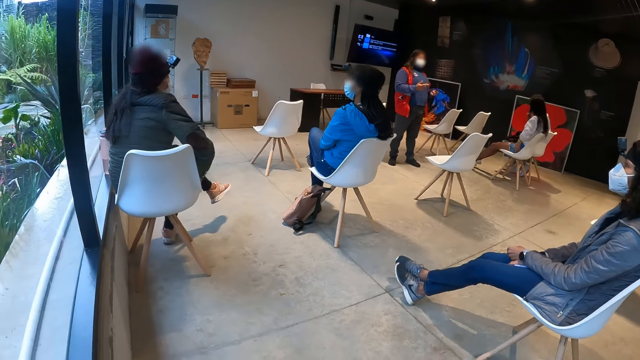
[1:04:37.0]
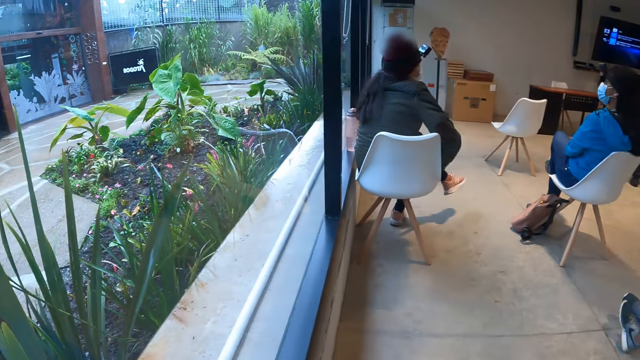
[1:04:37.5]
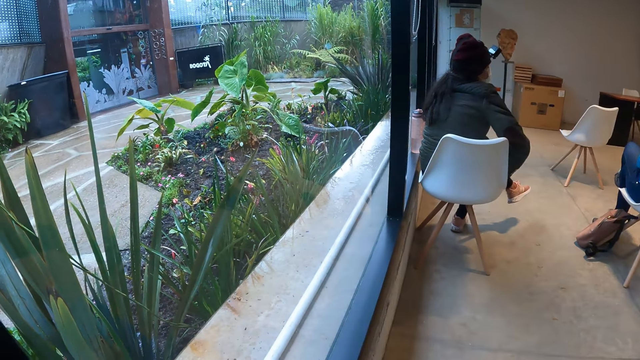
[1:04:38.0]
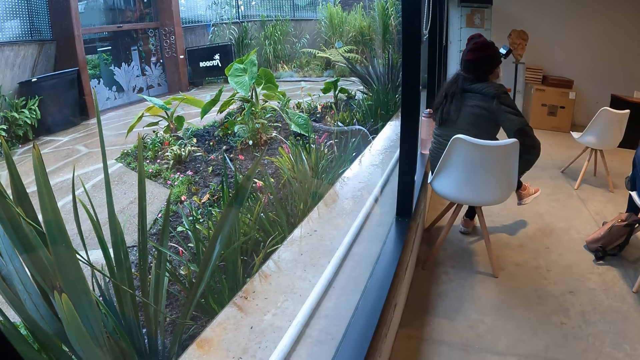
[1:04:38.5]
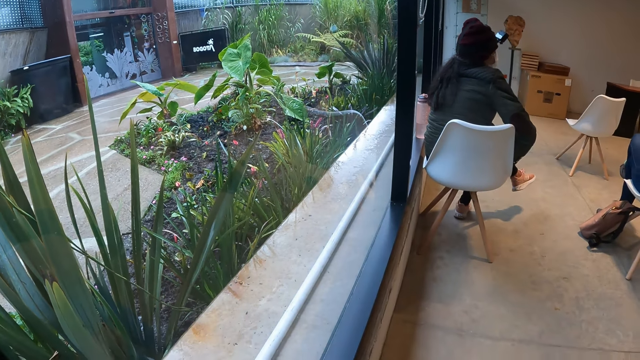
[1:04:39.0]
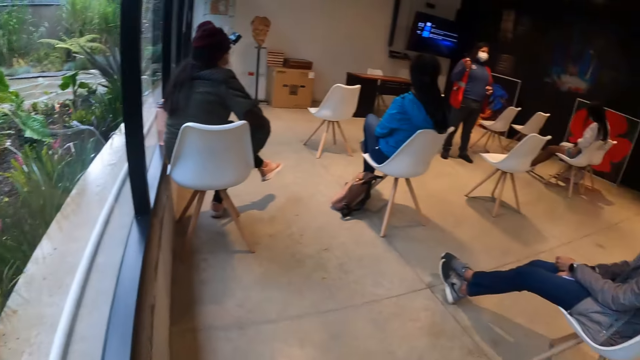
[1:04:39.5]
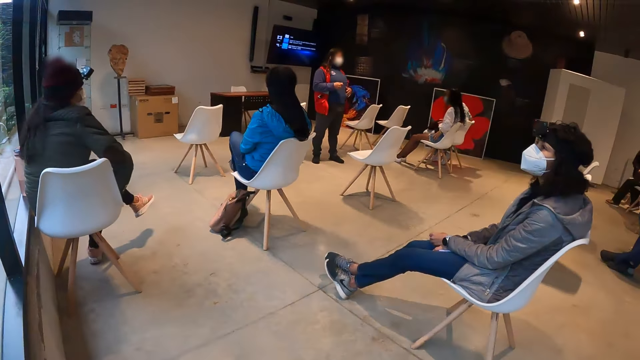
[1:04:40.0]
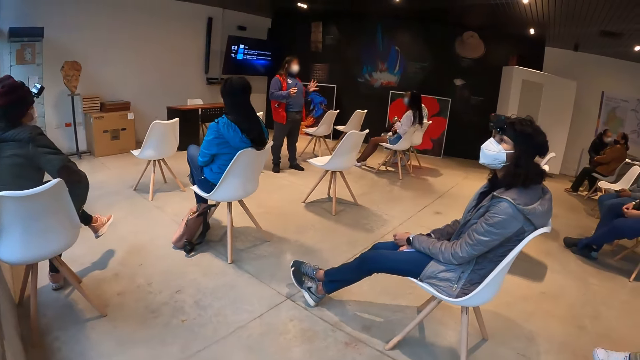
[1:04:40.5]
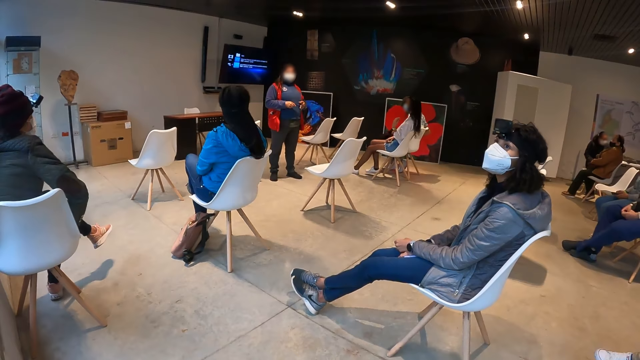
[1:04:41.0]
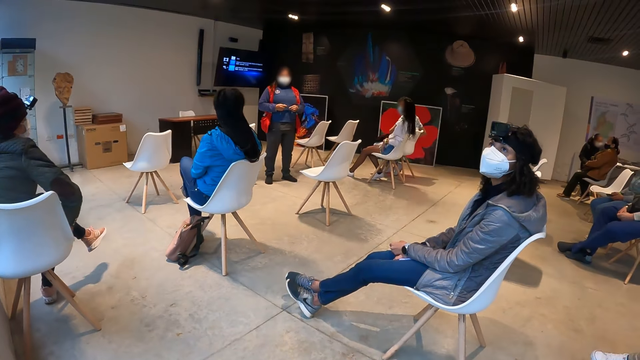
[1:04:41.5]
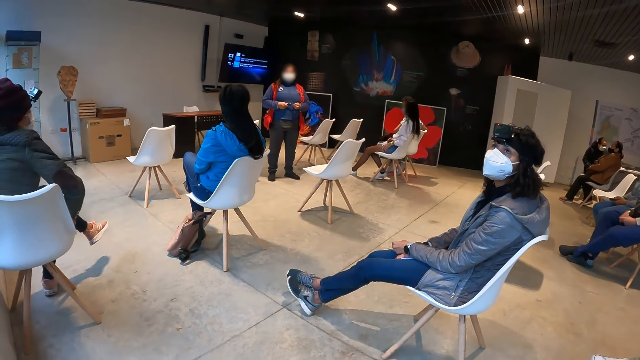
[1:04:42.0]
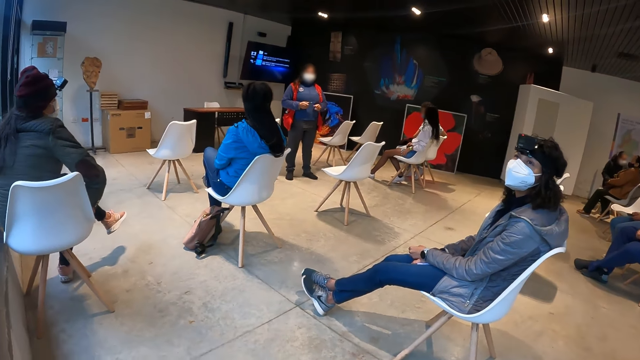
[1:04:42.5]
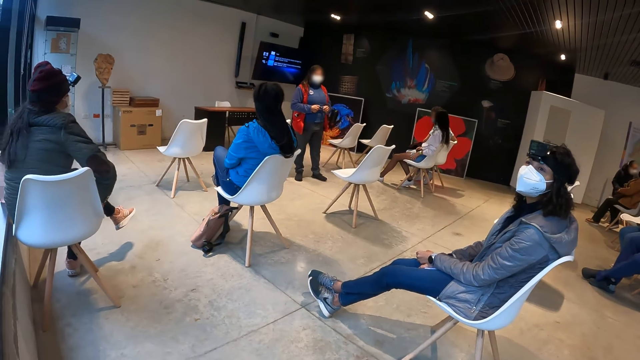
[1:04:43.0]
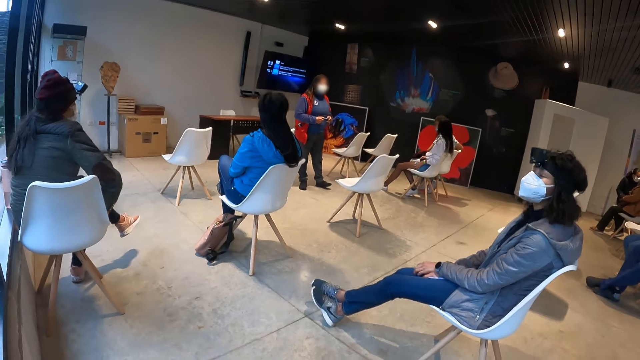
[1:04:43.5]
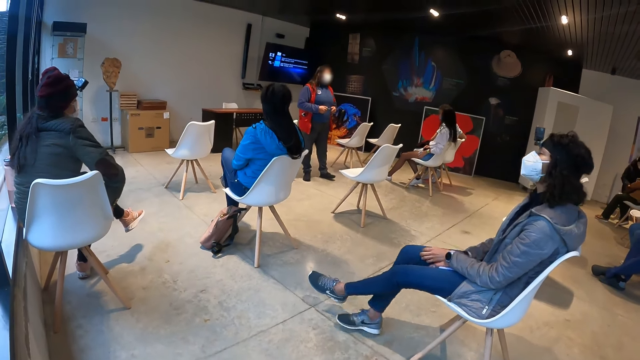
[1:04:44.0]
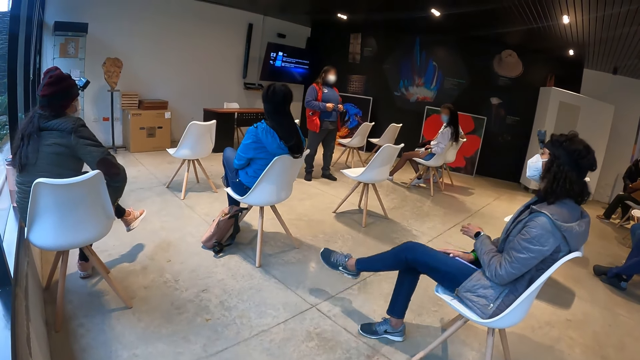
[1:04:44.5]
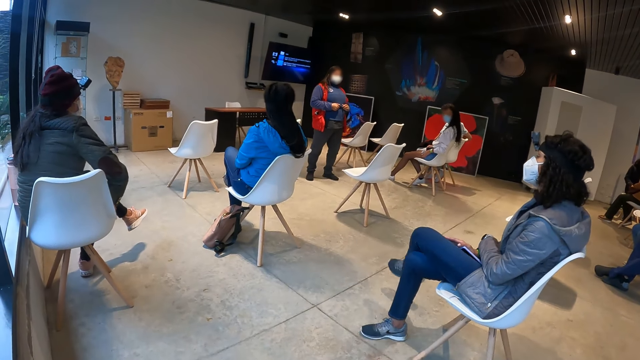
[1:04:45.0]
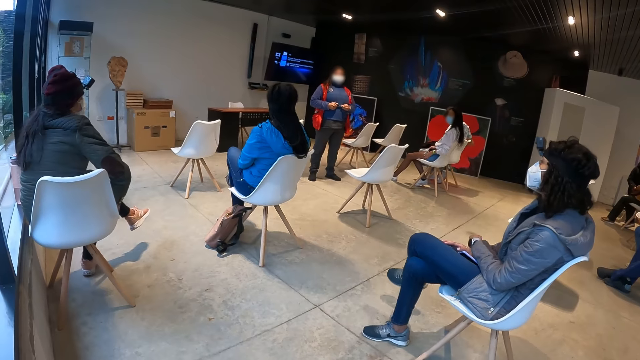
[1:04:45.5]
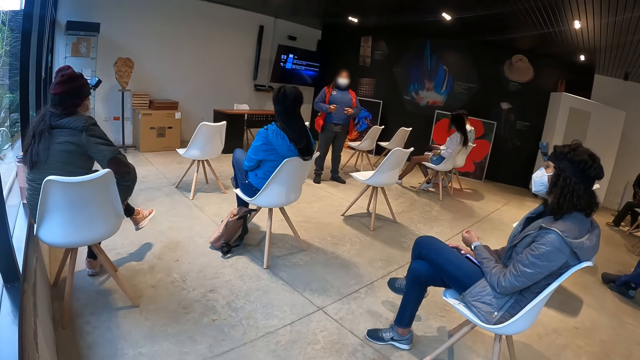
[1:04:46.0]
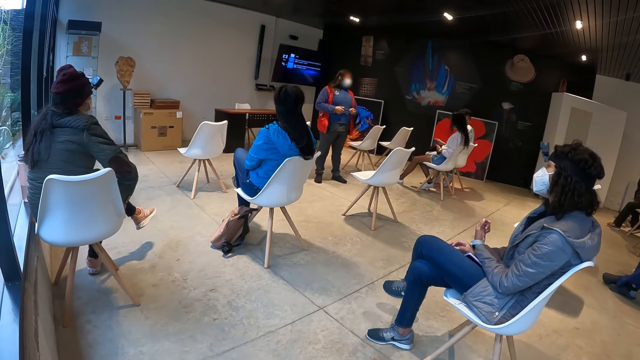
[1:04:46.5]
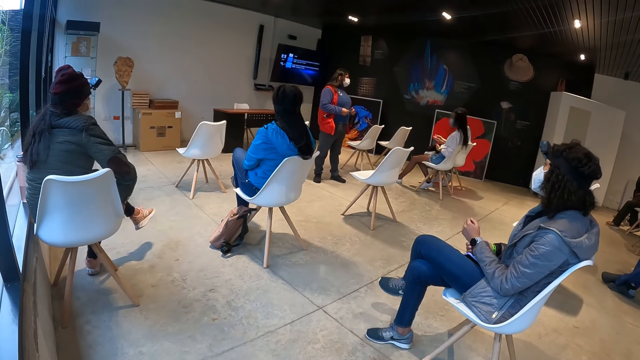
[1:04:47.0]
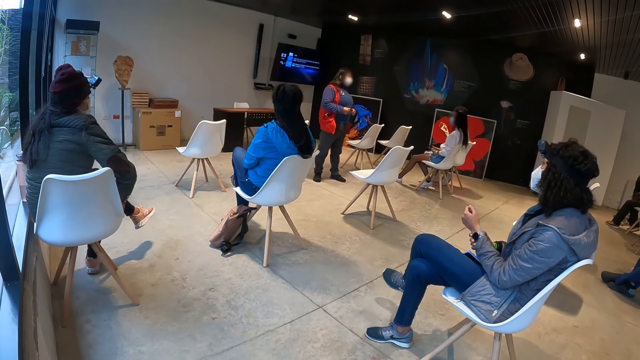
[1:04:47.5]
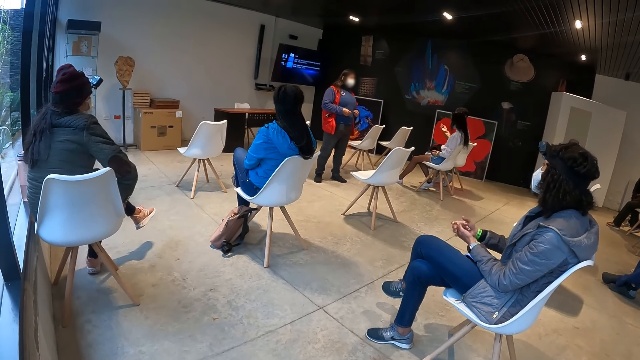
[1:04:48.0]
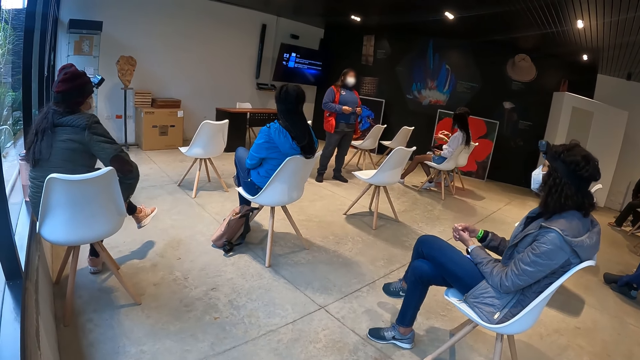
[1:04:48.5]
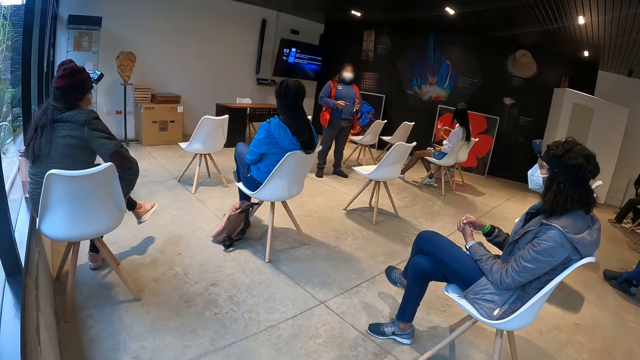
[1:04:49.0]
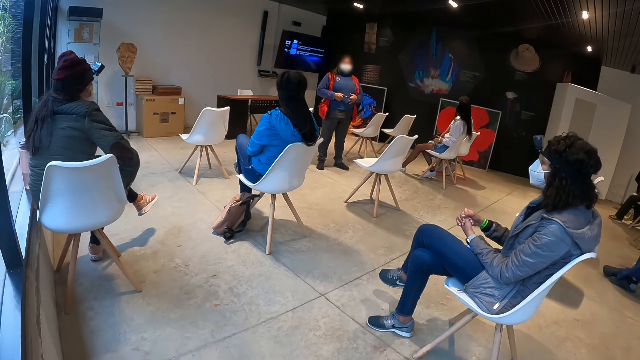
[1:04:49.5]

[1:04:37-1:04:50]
The camera wearer looks through the window. They look at a woman. Another woman adjusts properly on the seat.

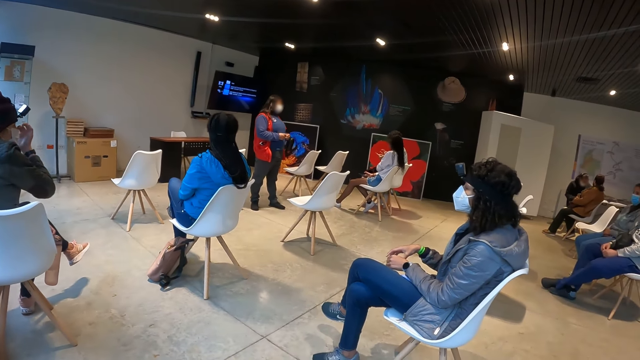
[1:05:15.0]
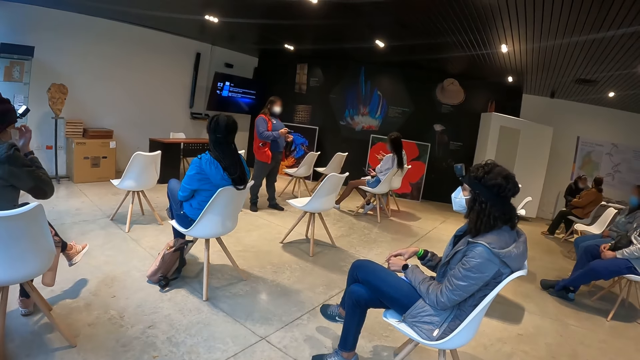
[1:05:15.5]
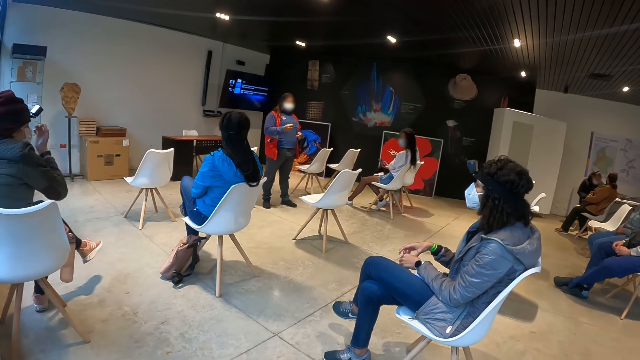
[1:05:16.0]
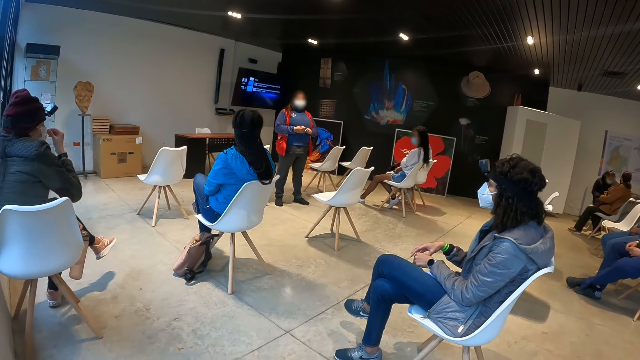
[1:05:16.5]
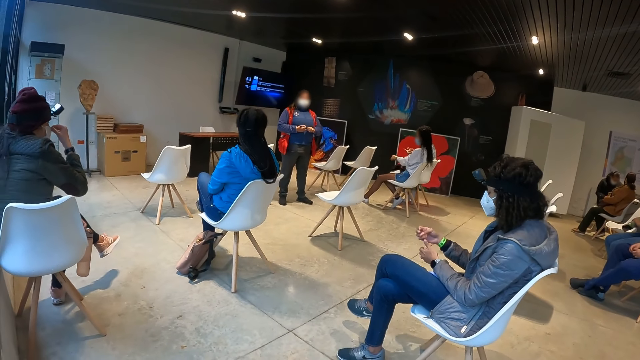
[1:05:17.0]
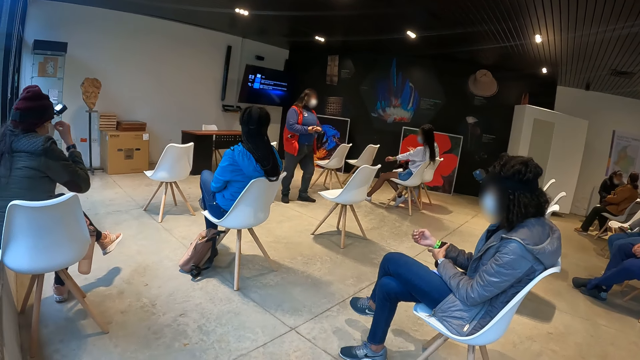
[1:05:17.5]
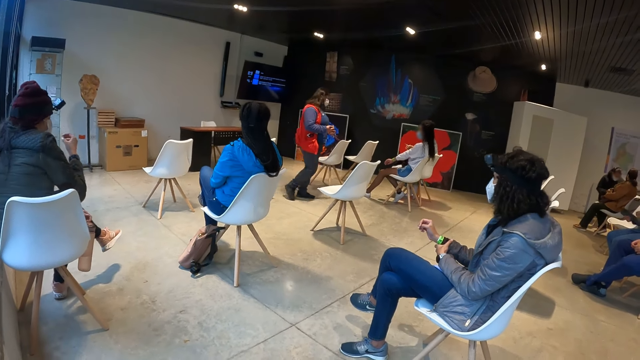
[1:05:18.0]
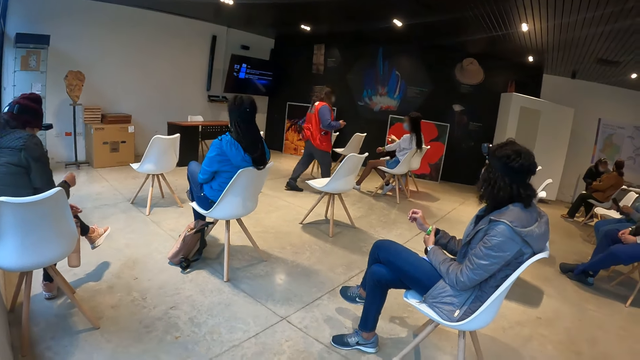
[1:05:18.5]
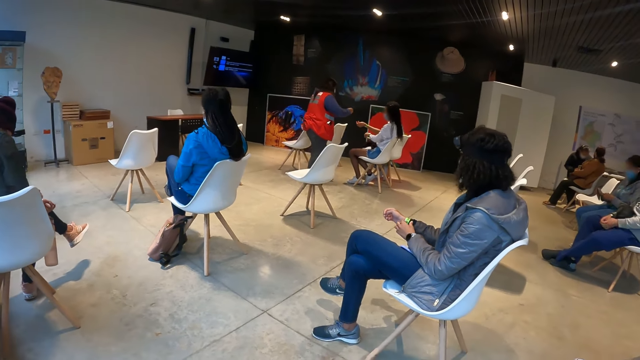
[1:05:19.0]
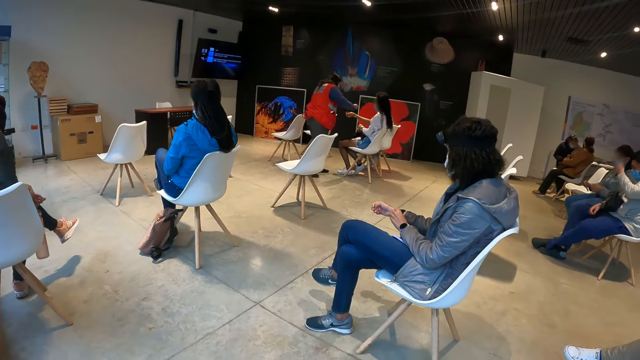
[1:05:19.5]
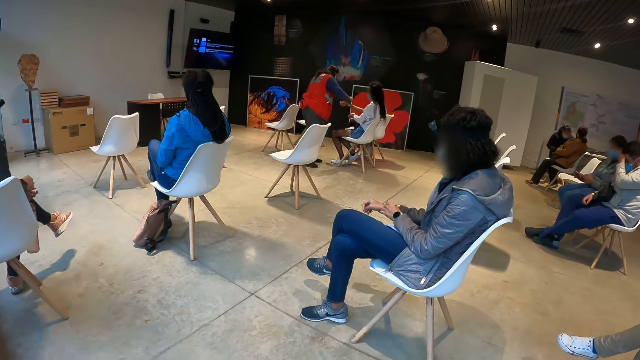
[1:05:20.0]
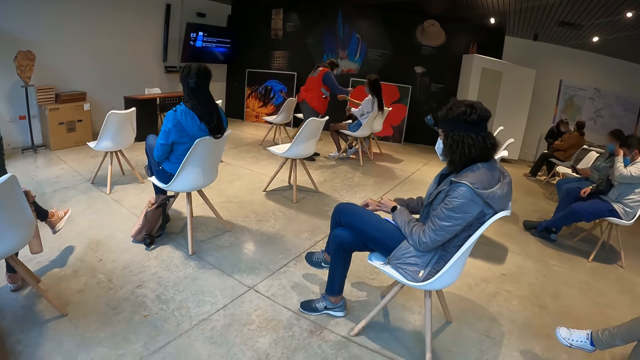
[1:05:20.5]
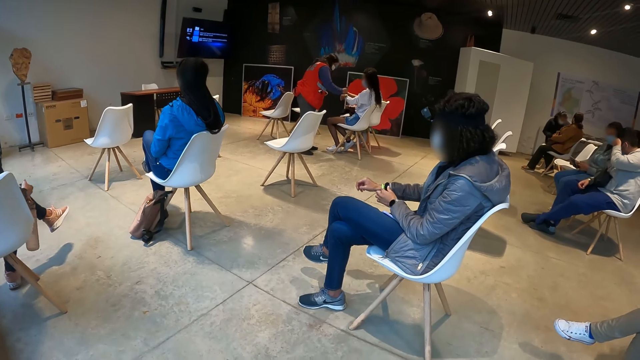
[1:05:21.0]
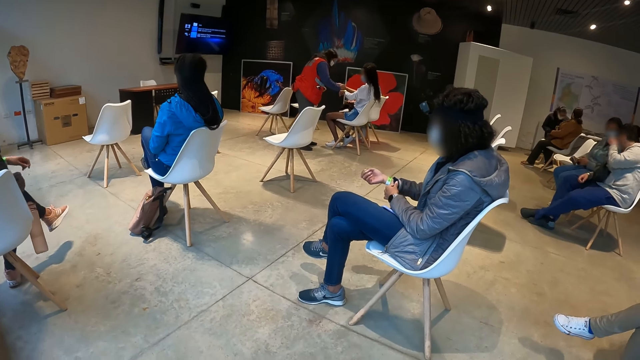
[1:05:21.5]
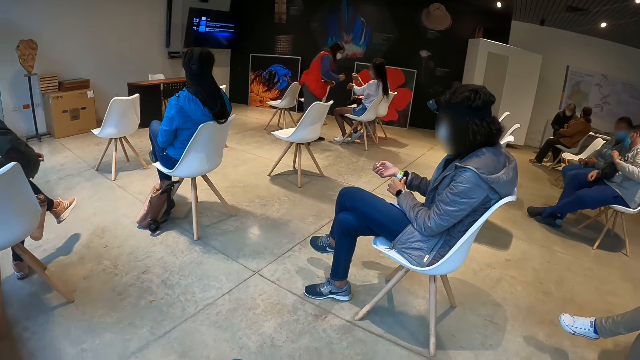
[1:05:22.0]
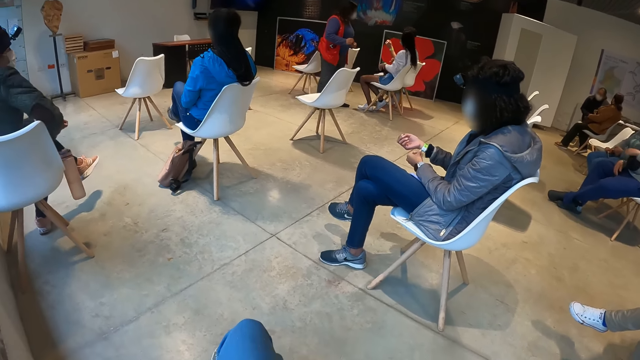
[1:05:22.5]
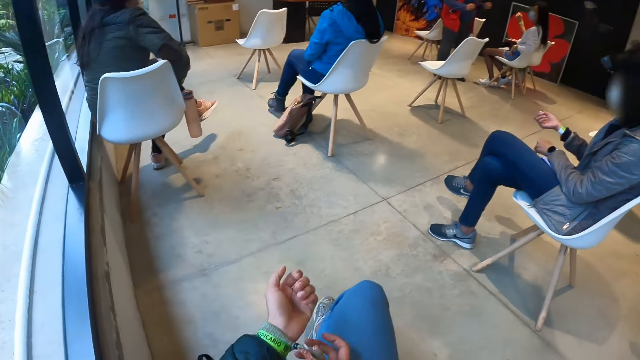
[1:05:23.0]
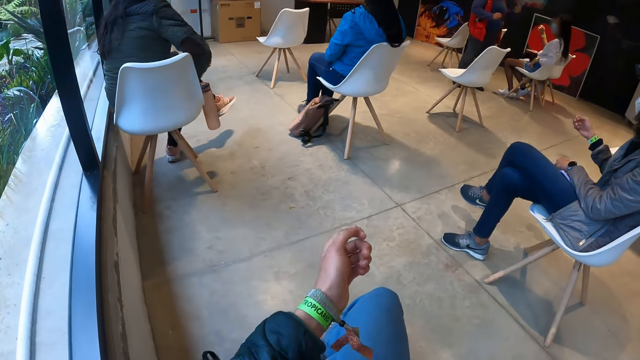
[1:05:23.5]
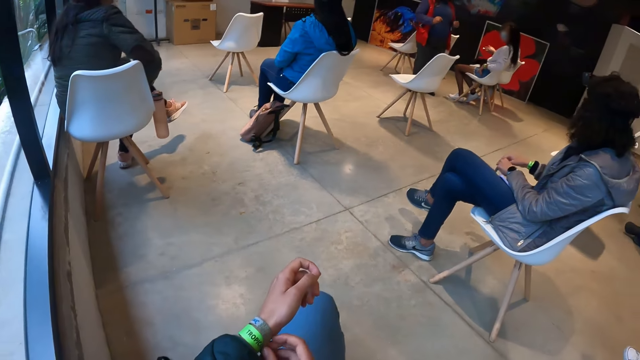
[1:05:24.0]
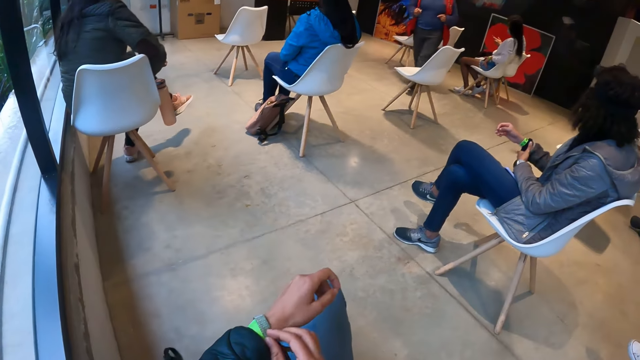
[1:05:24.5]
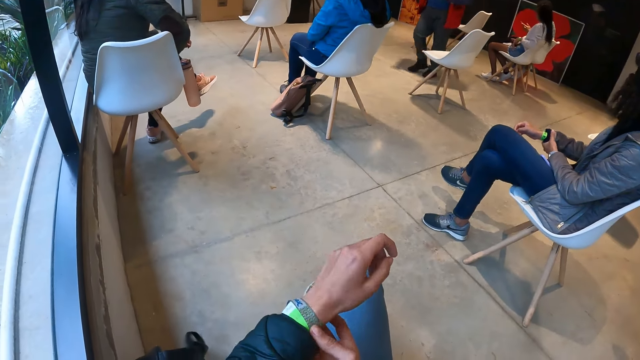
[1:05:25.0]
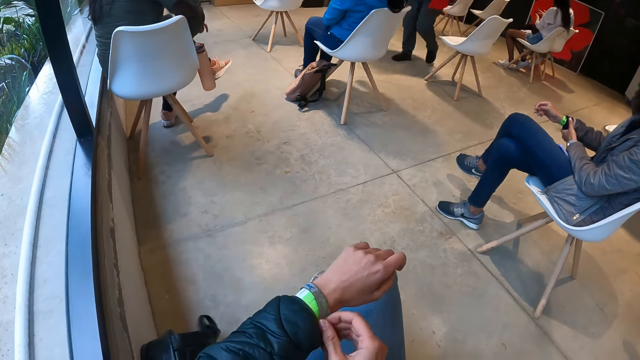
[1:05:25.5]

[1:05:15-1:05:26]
A woman walks up to the members in the room and marks the wrists of the members in the room. Another woman checks the wrist. The camera wearer checks the wristband.
